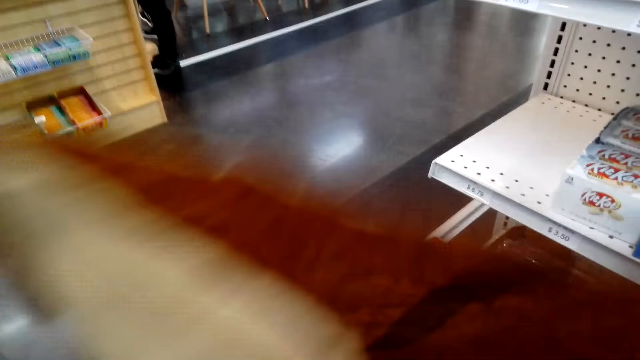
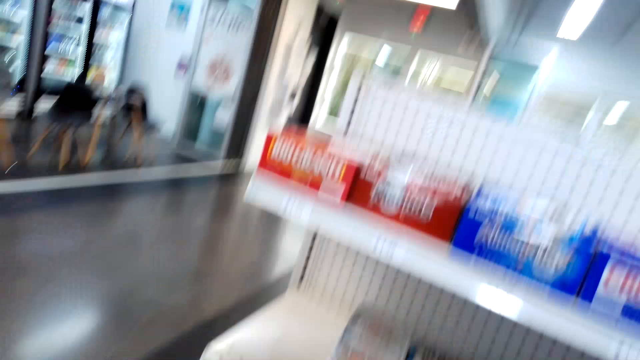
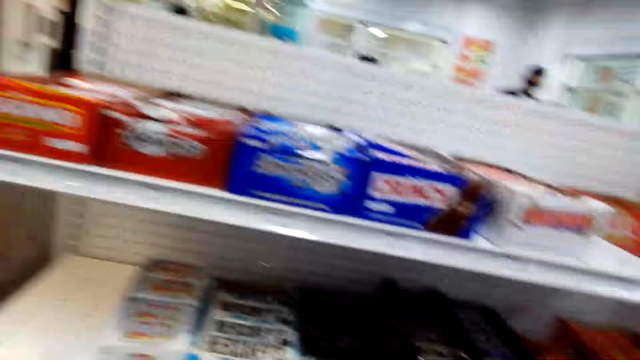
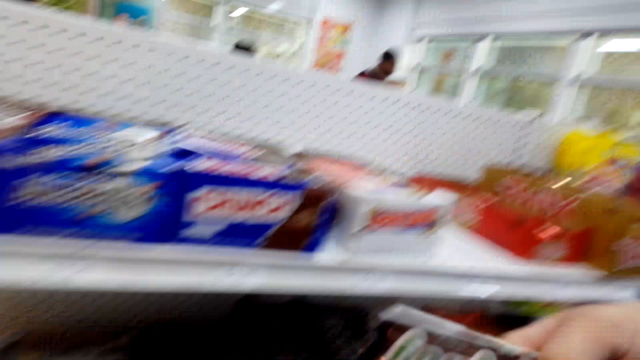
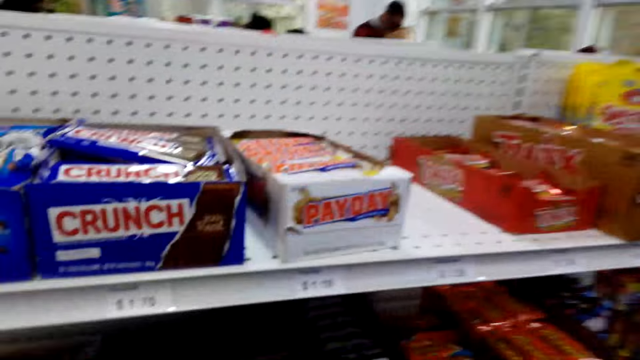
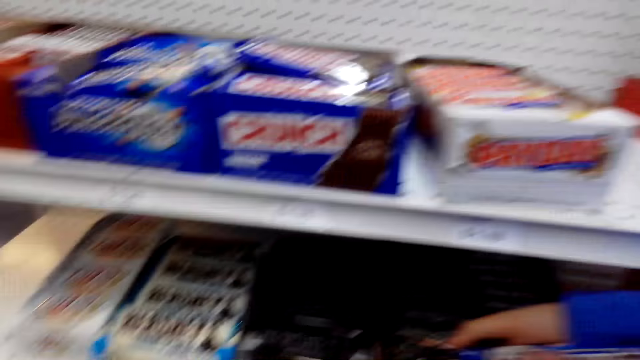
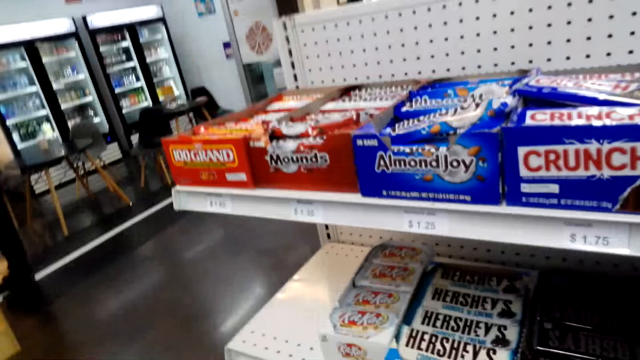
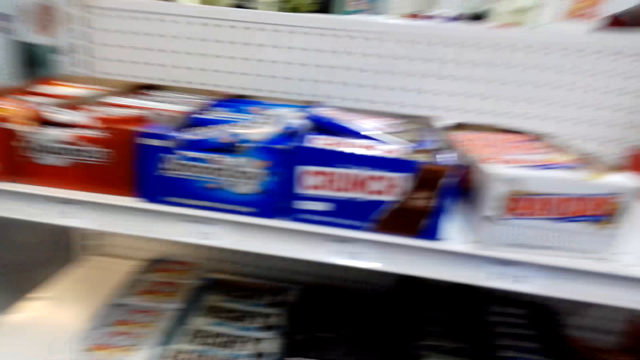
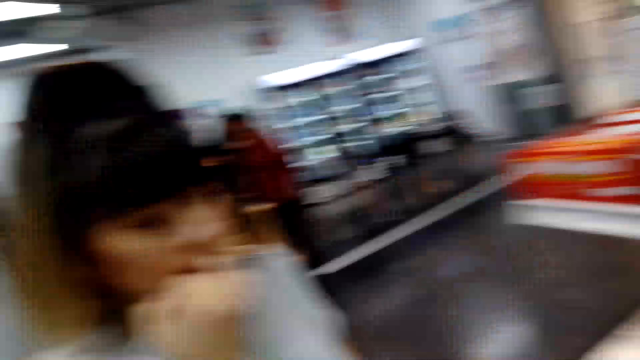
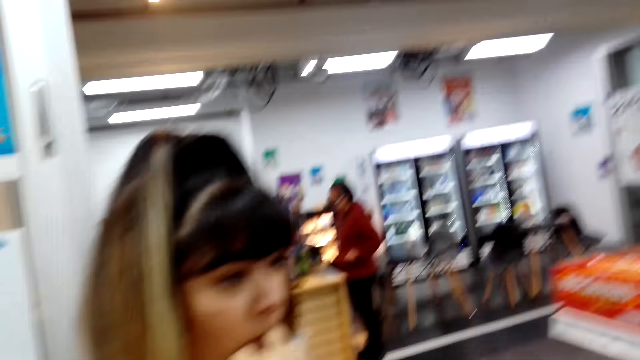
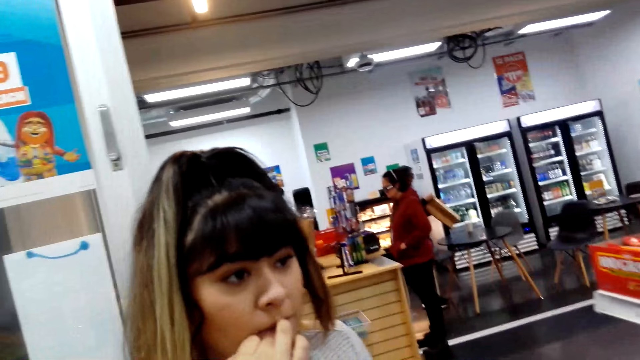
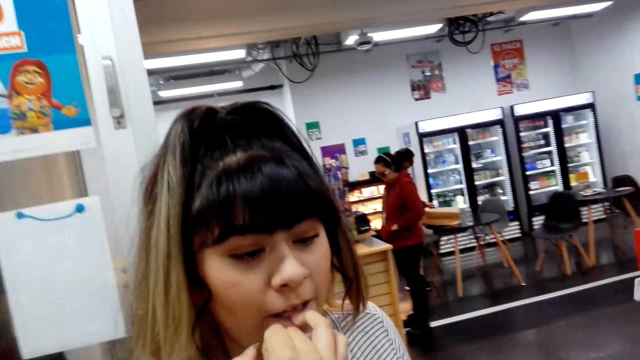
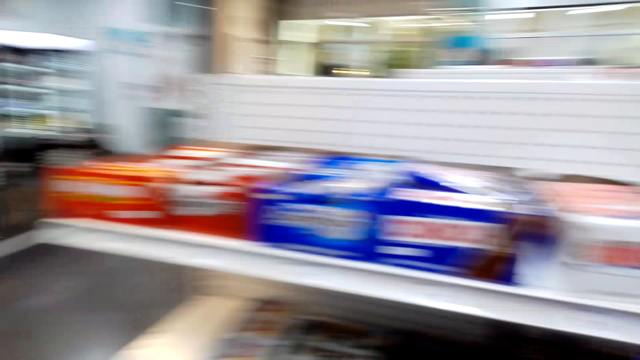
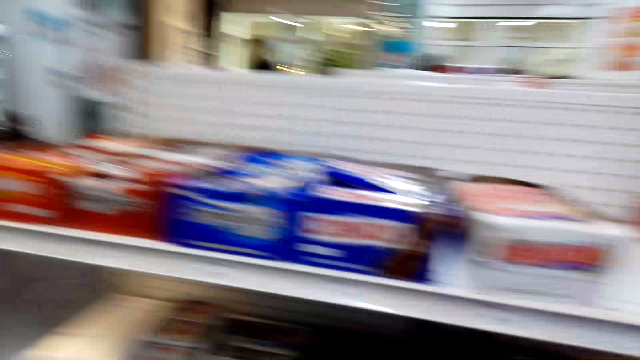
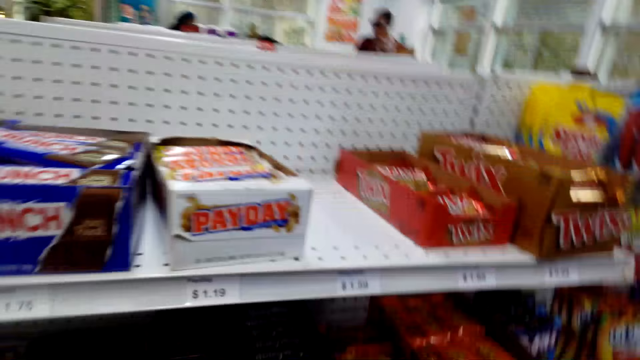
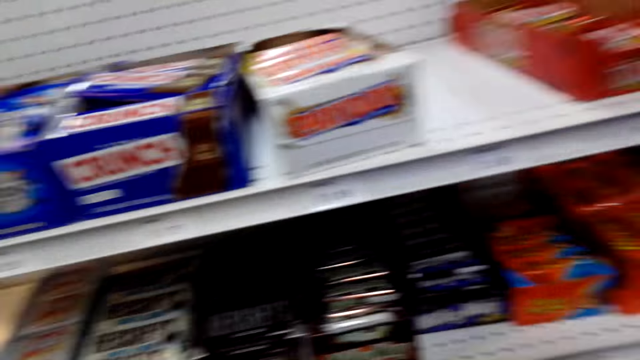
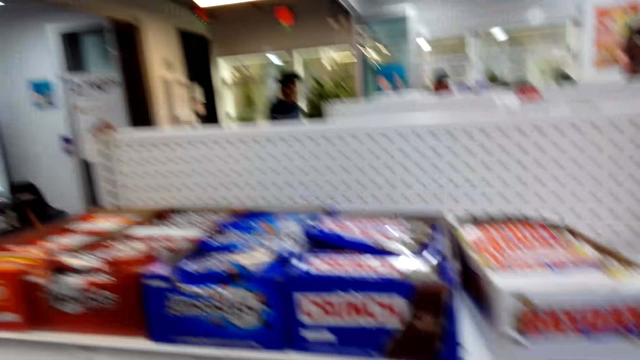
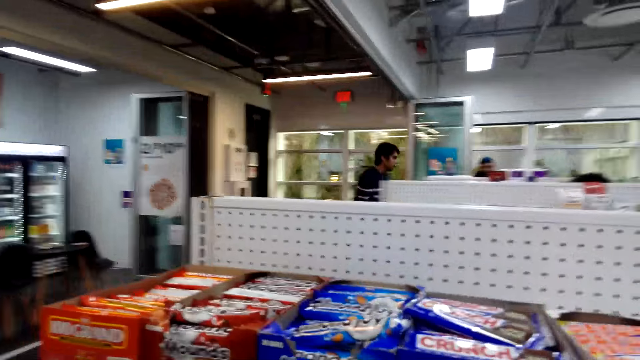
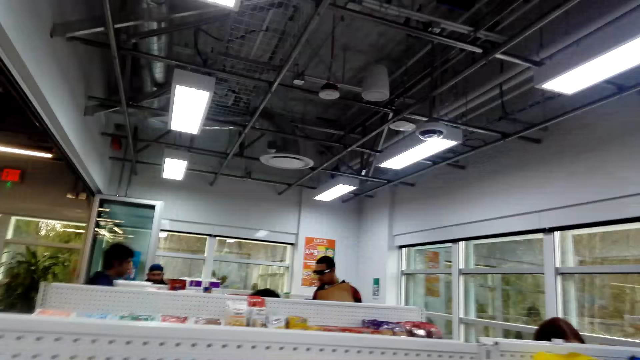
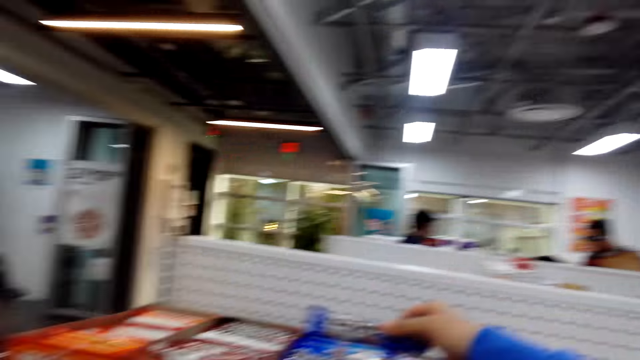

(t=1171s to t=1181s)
The camera wearer holds a brown paper. They look around. They do something. They pick something from the shelf. They look around. A person puts fingers in the mouth. The camera wearer dialogues with a lady. They look around. They dialogue with the lady. Another person walks around.

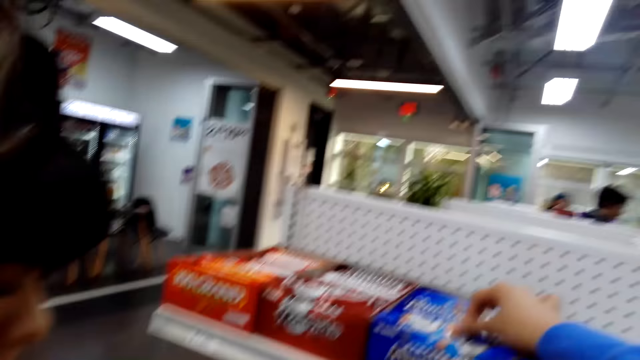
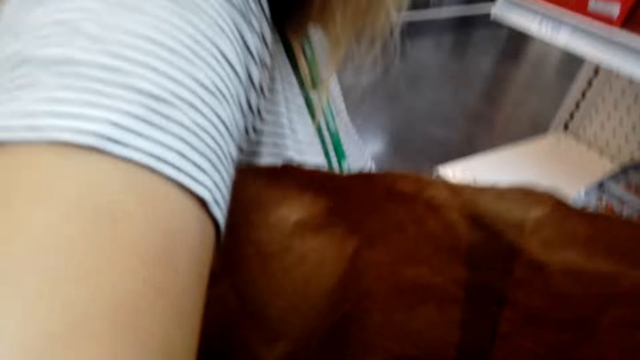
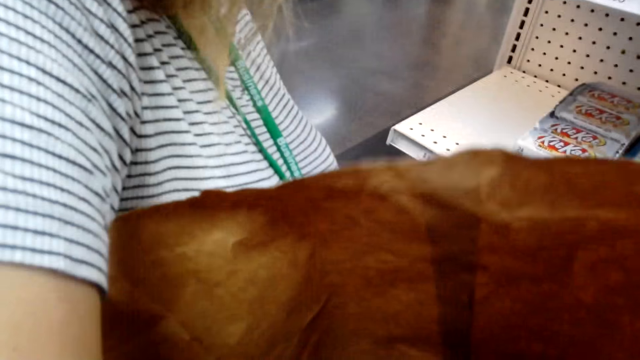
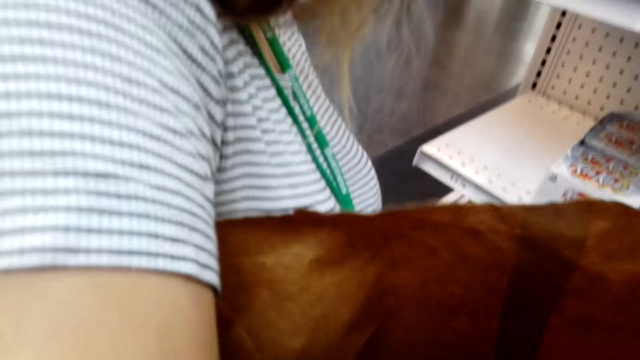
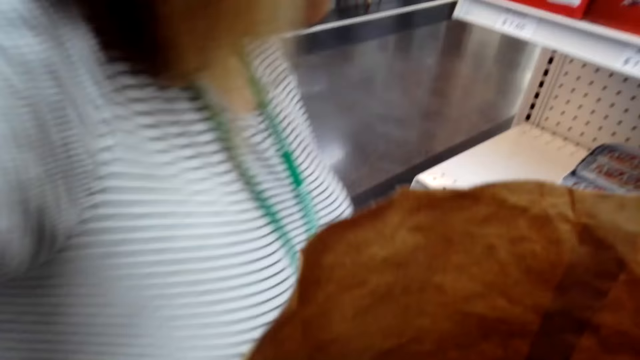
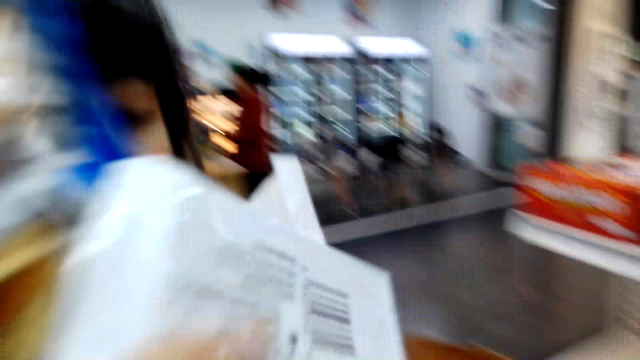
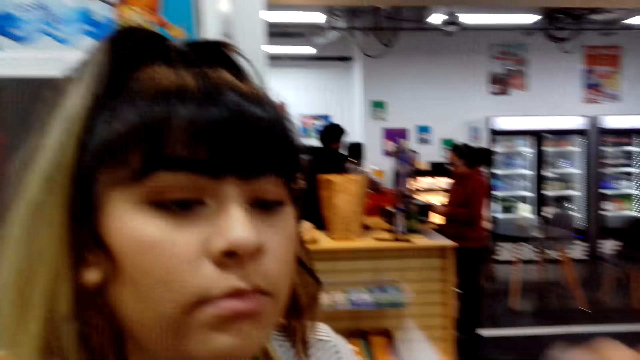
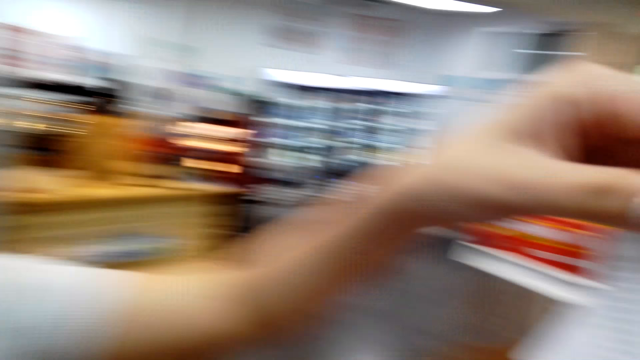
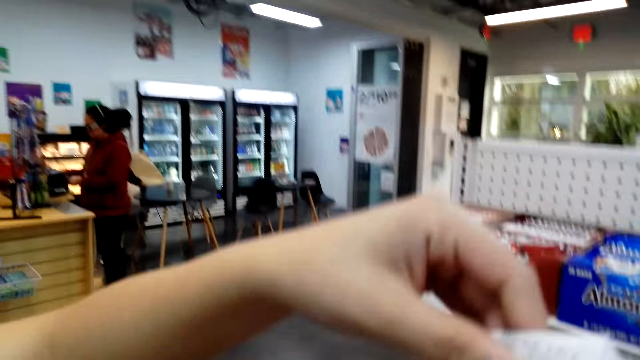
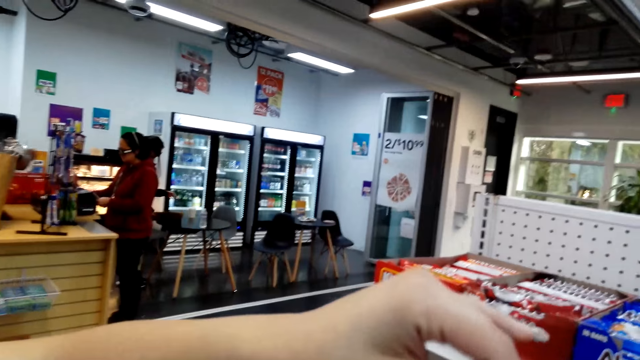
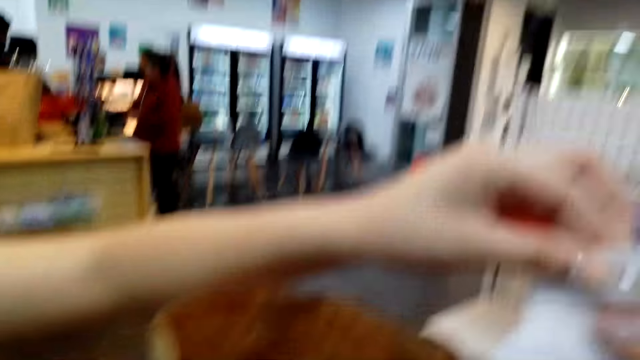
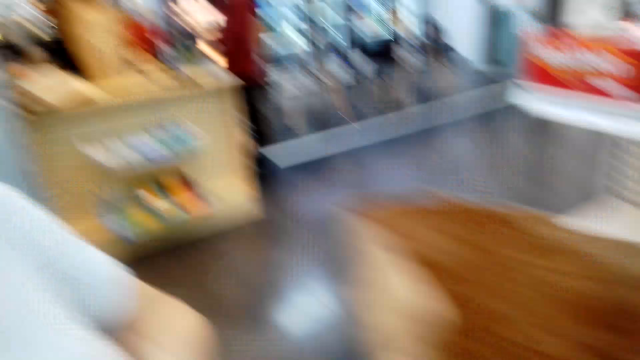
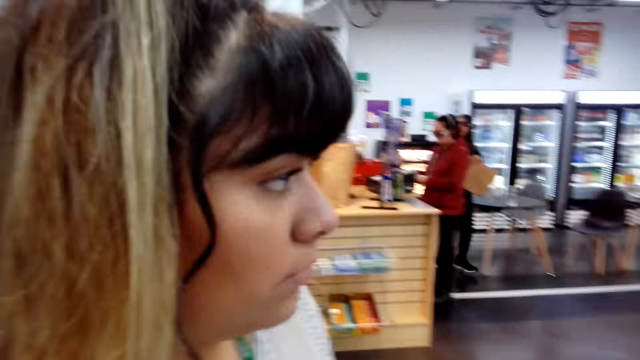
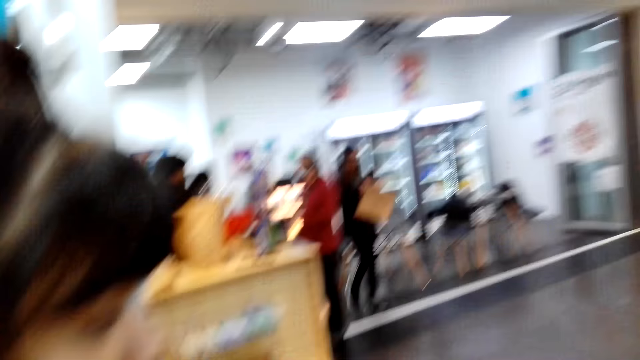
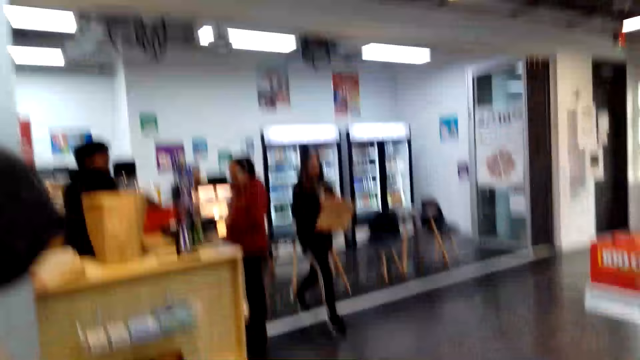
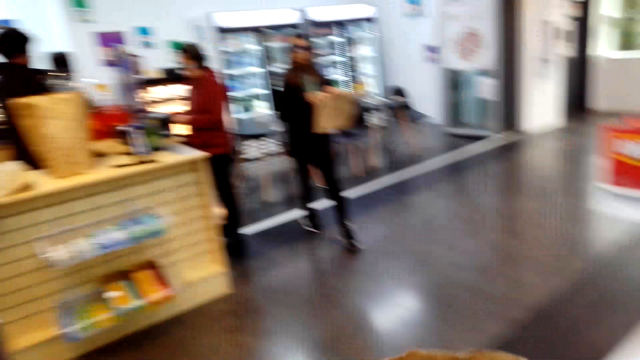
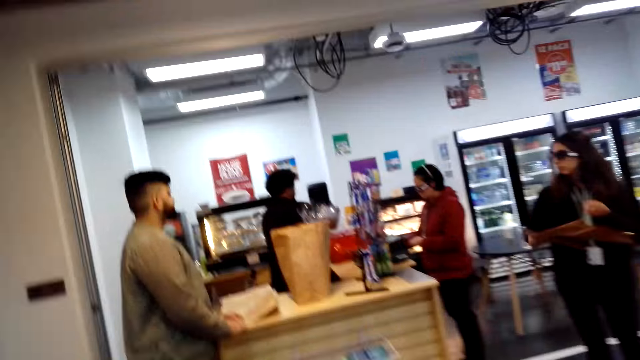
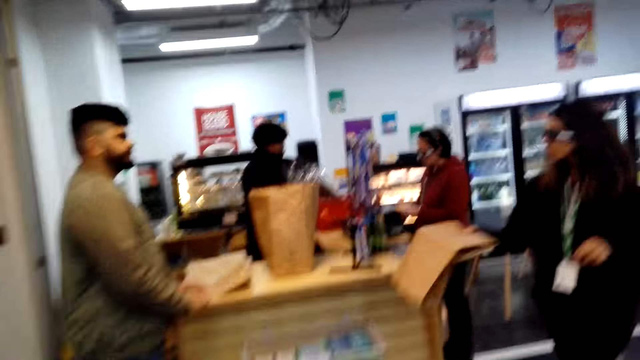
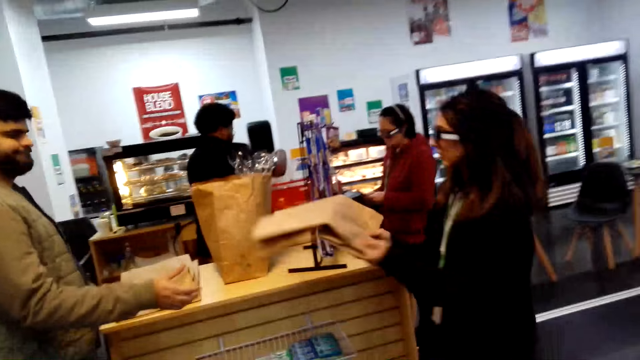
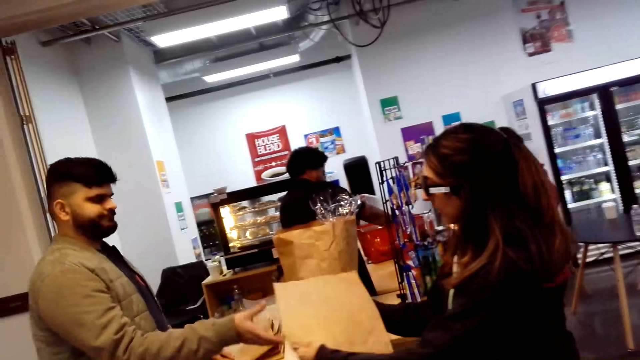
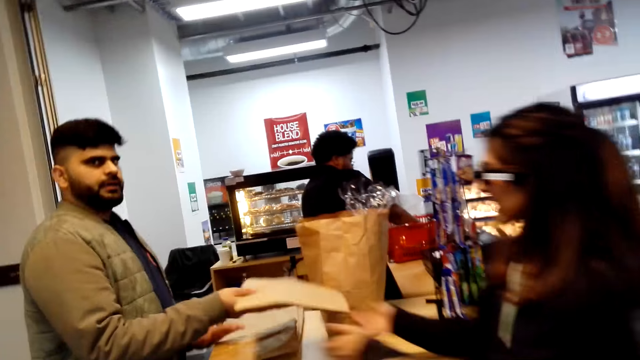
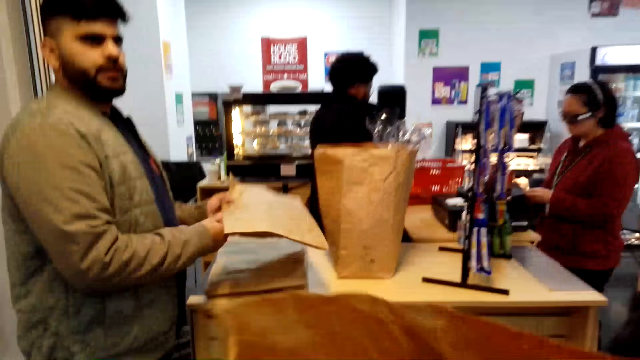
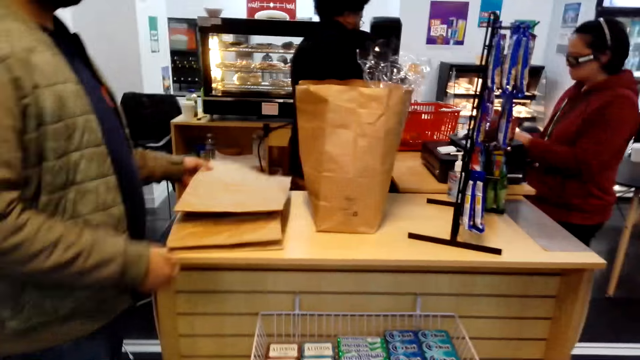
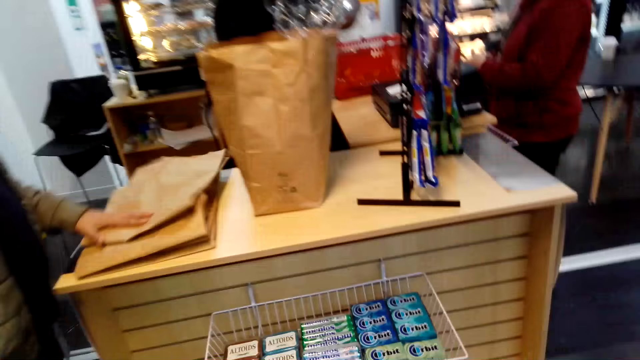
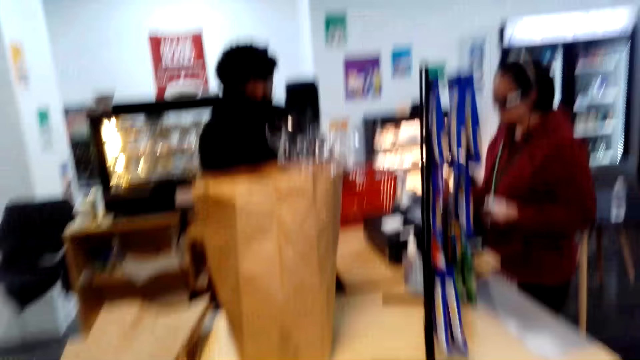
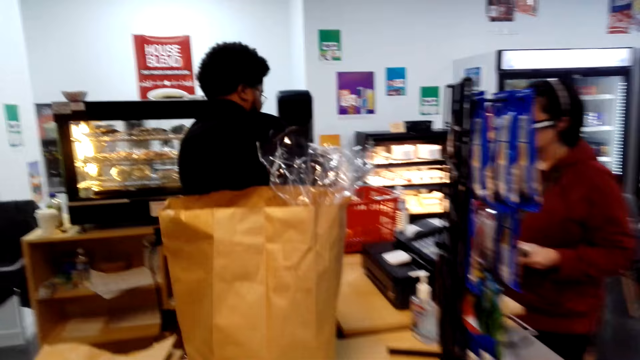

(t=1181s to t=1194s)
A lady removes something in the shopping bag. A person holds a brown paper and picks something. The camera wearer dialogues with the lady. The person holds something and stares around. Another person walks around. The camera wearer walks in the supermarket. The other person hands a third person an envelope. The third person places the envelope on the table.
